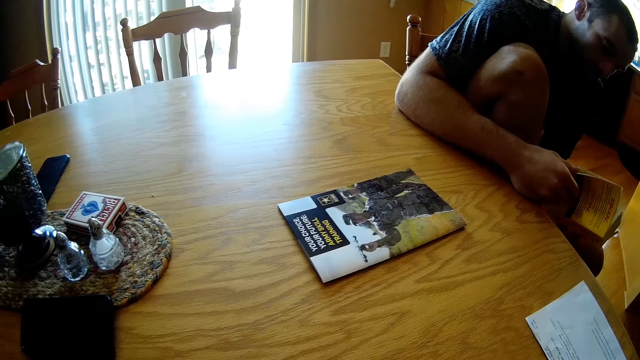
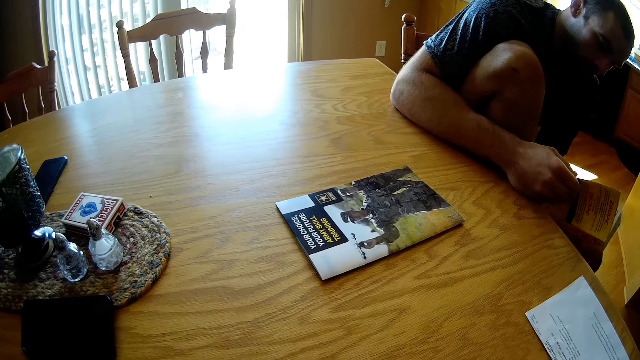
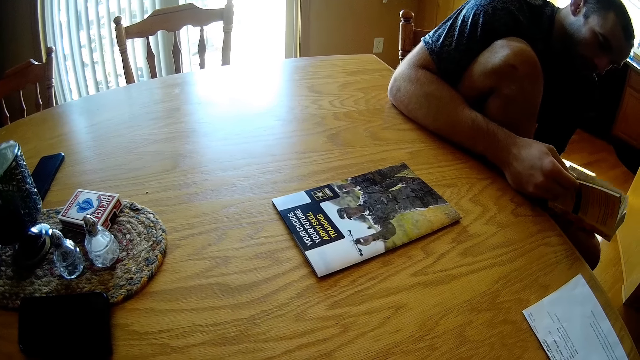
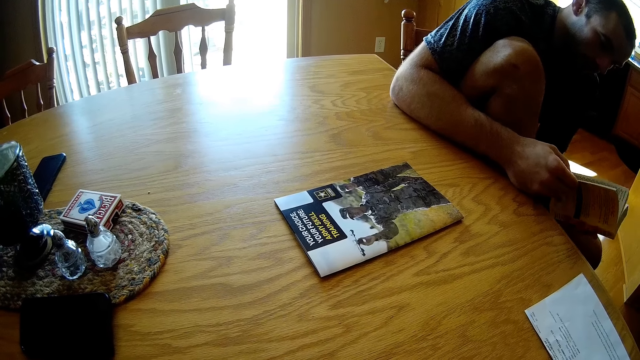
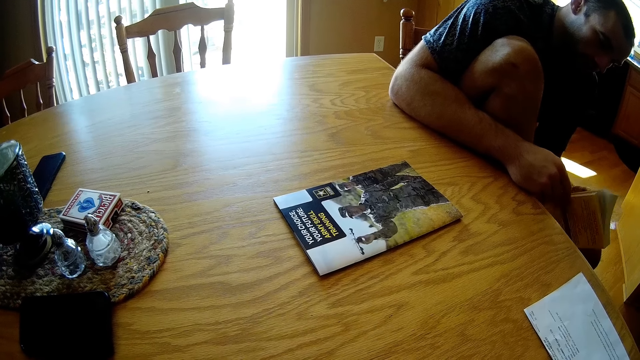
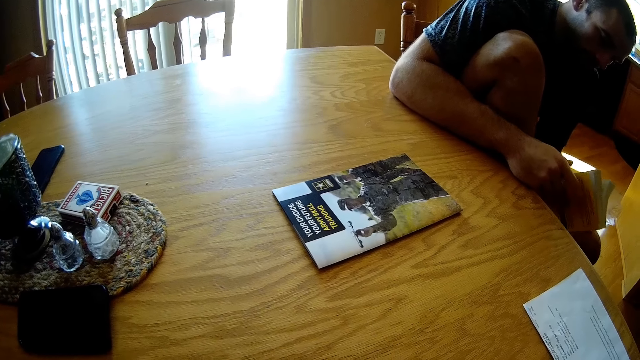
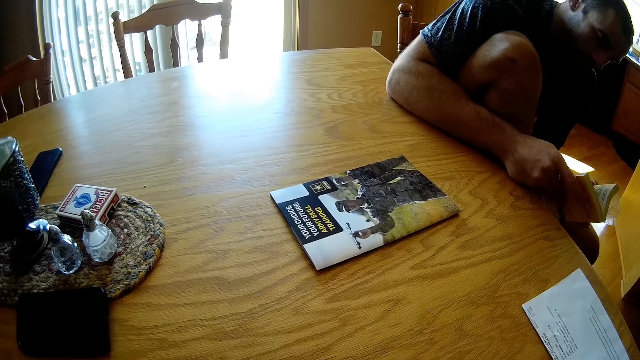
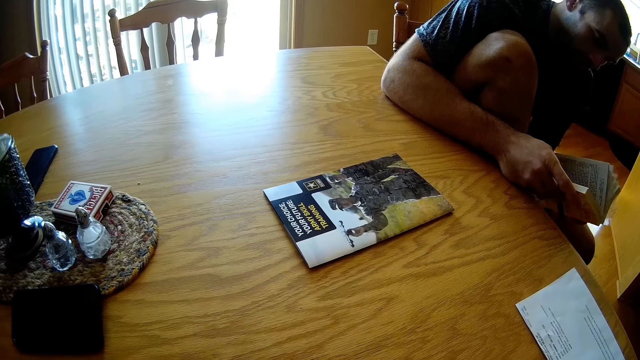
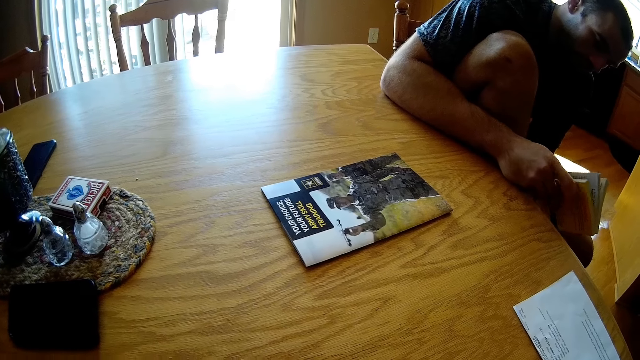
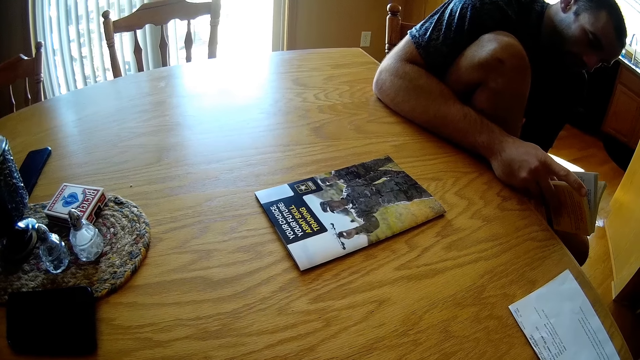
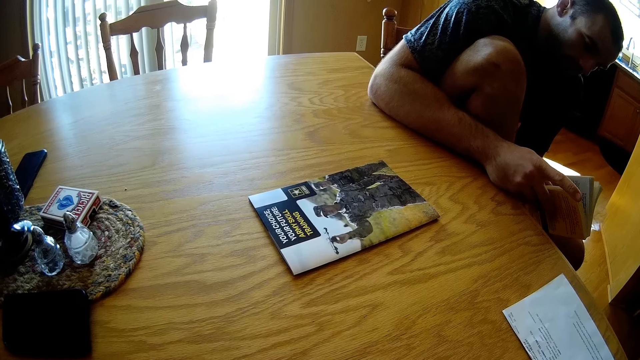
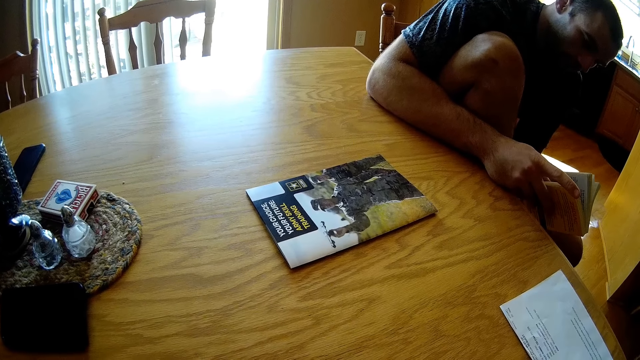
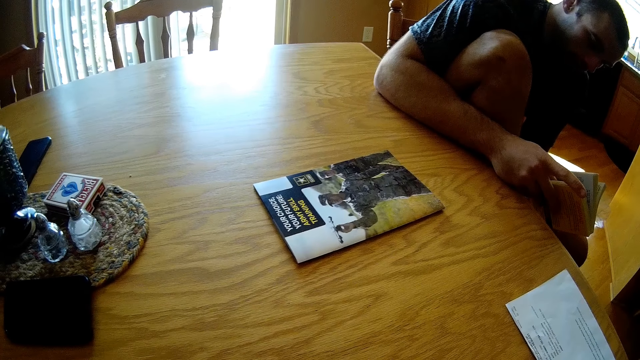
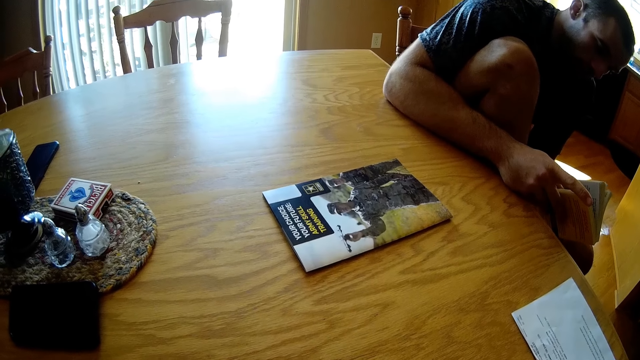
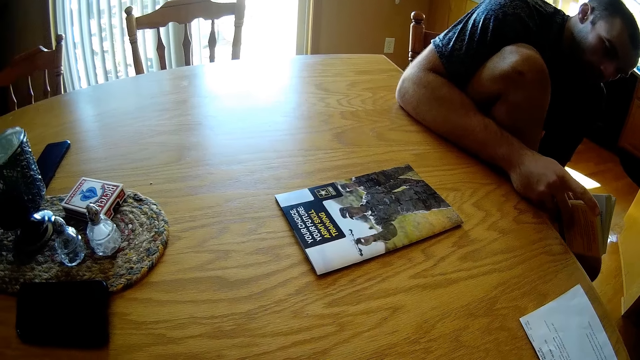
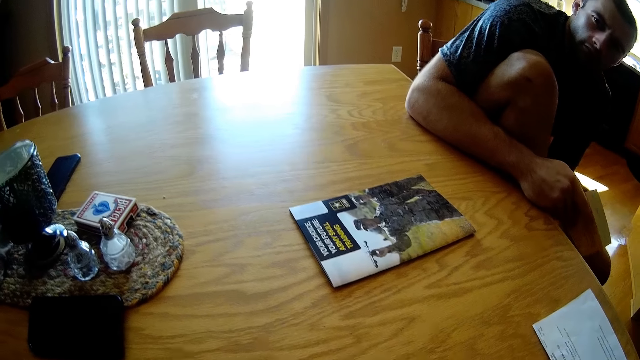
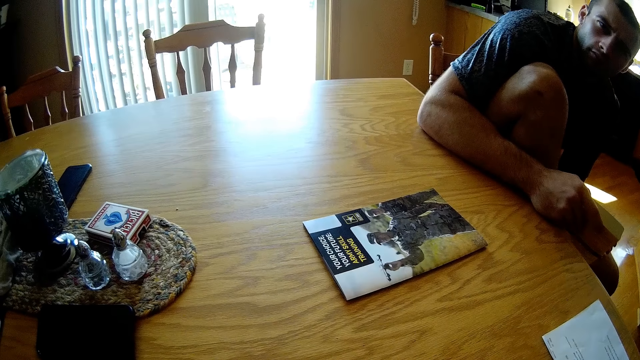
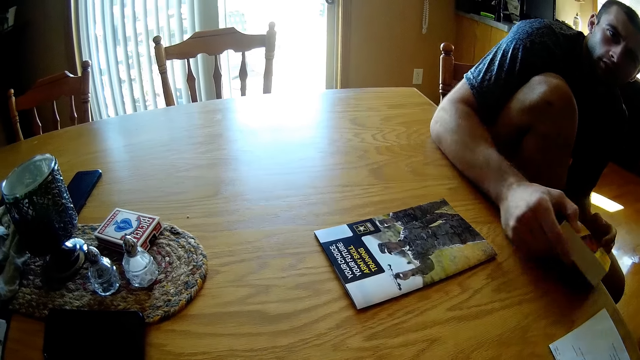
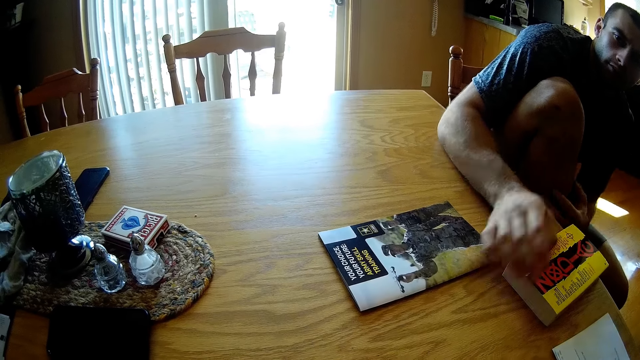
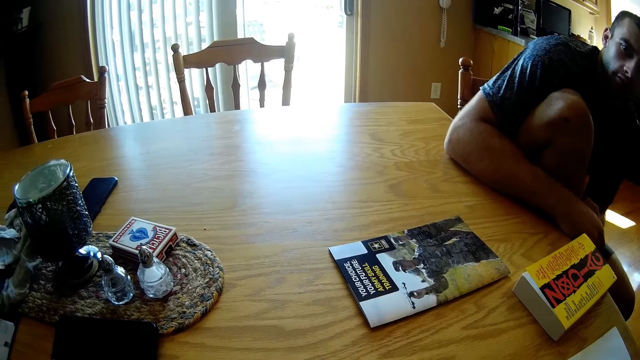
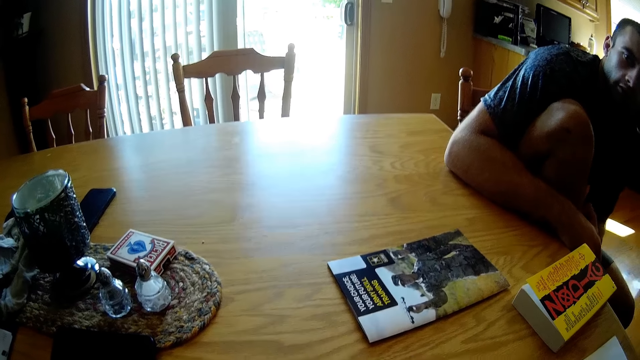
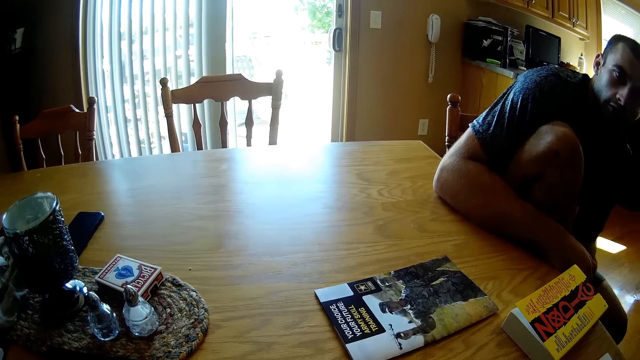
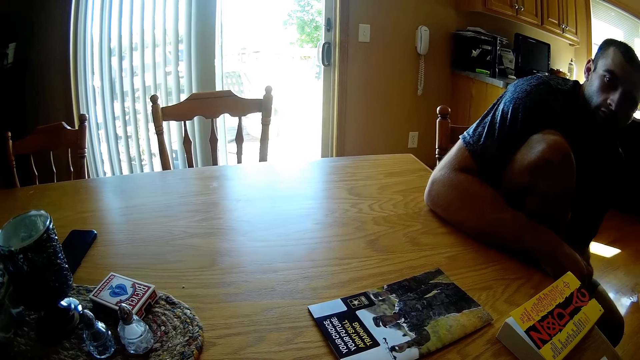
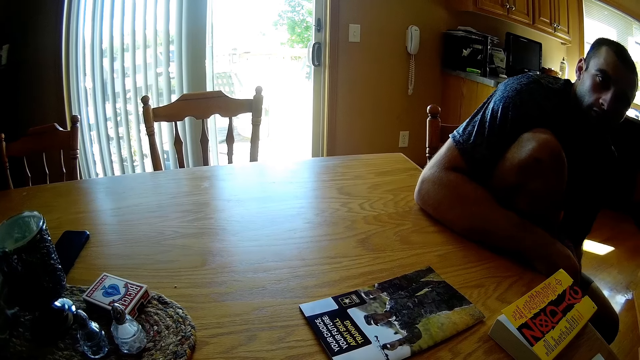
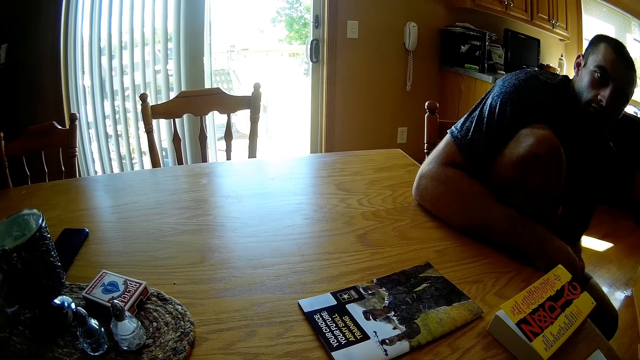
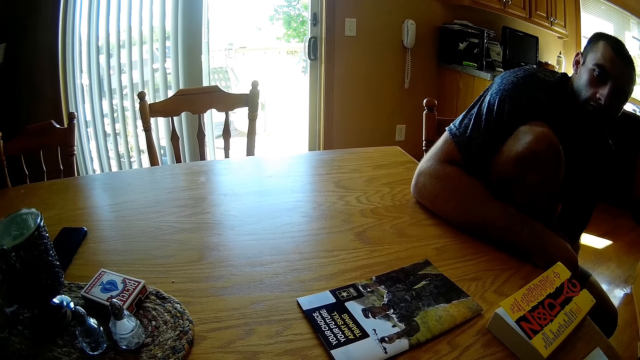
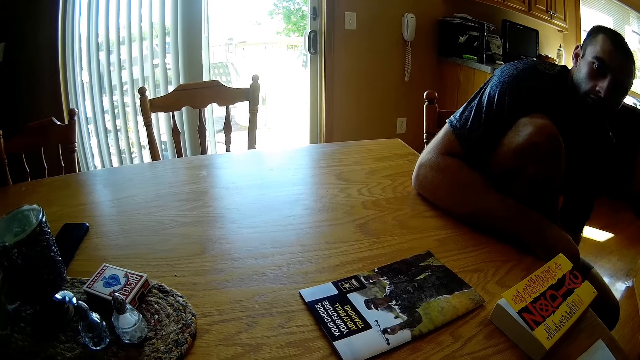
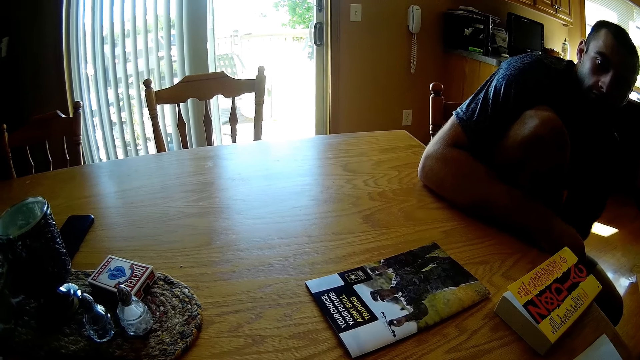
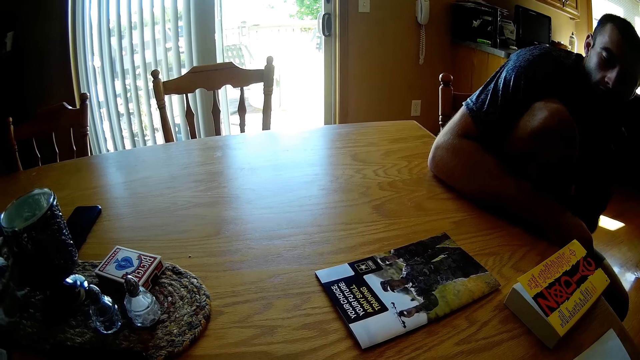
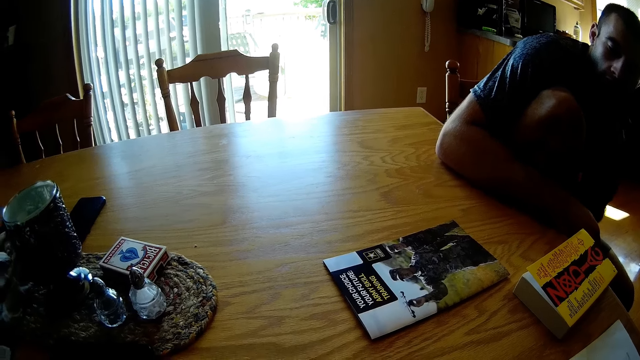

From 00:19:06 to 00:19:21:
A man speaks to the camera wearer. The camera wearer speaks to the man. The man places the book on the table. The camera wearer puts the book on the table. The man lets go of the book on the table. The man speaks to the camera wearer. The camera wearer looks around.

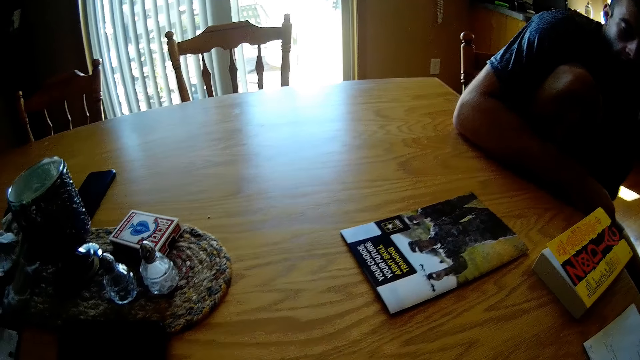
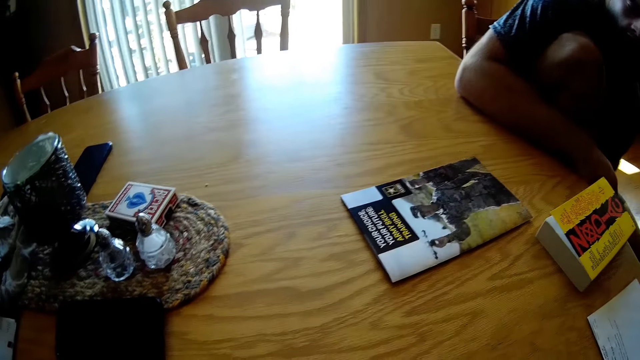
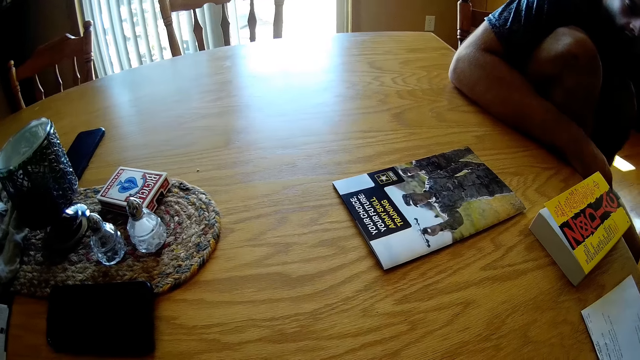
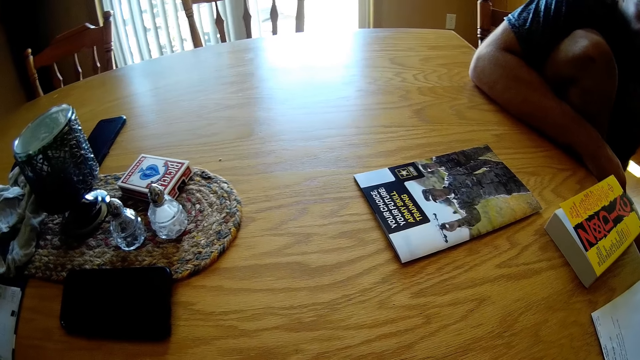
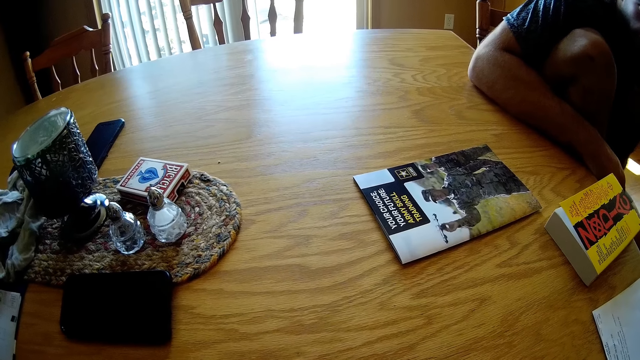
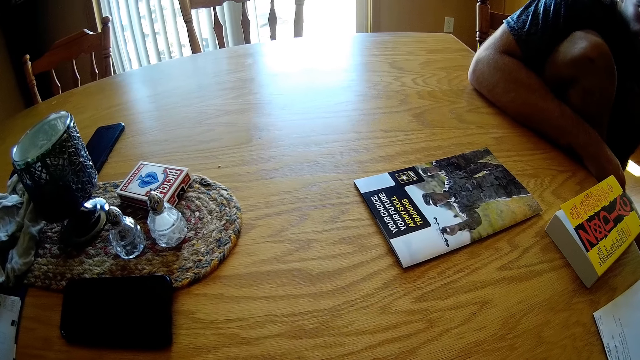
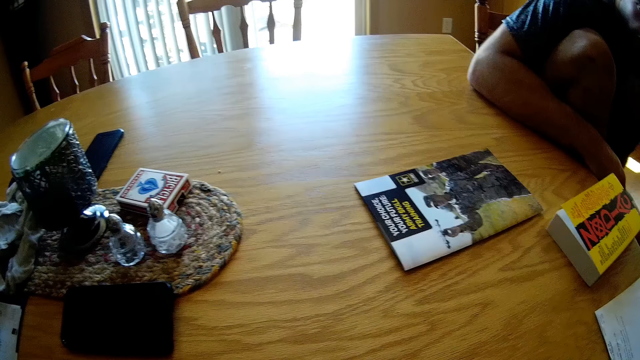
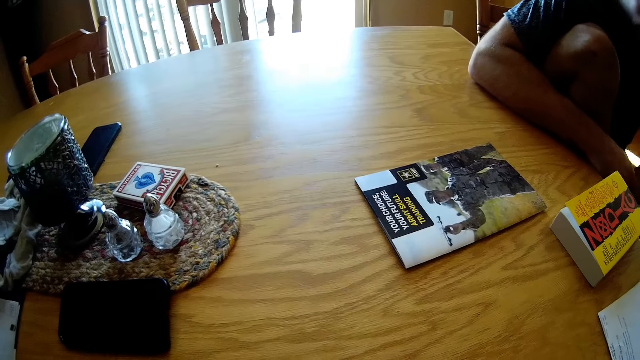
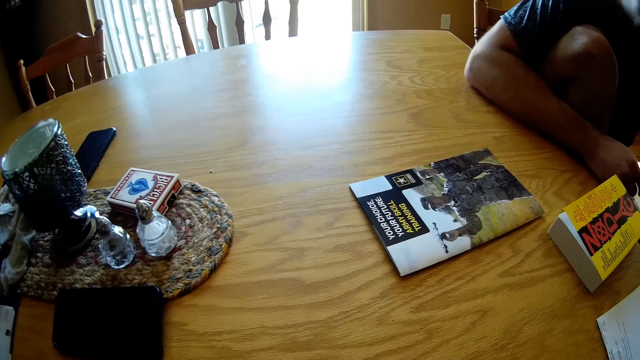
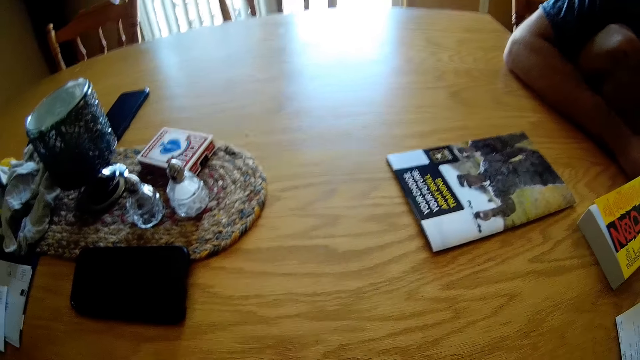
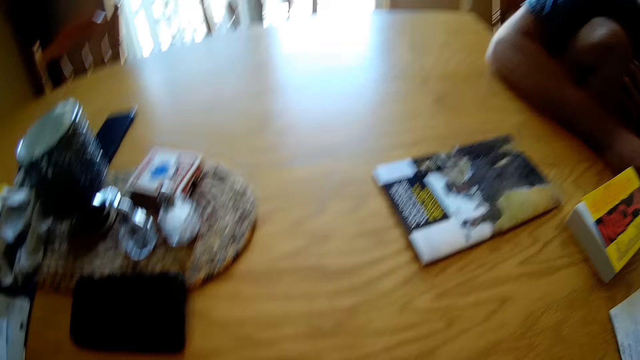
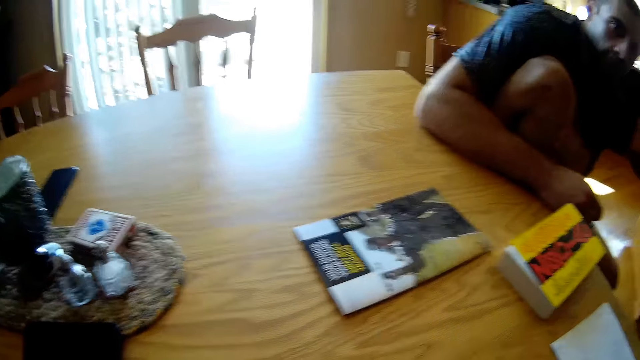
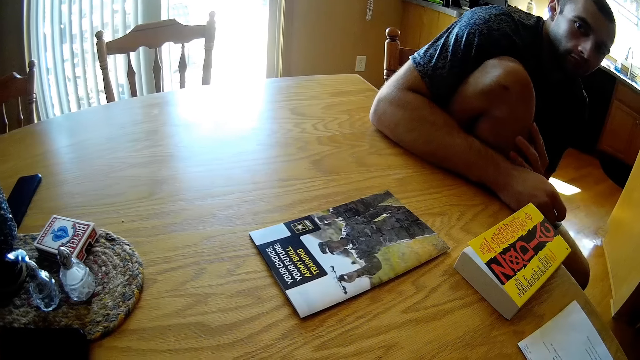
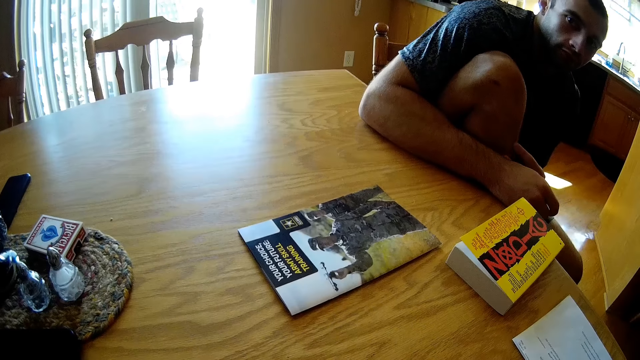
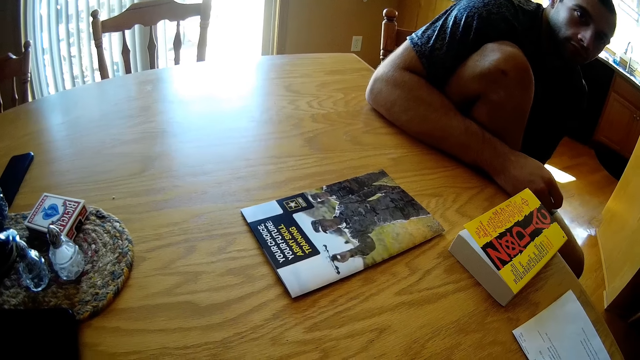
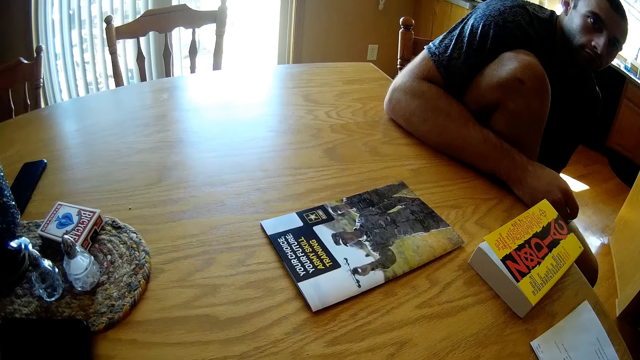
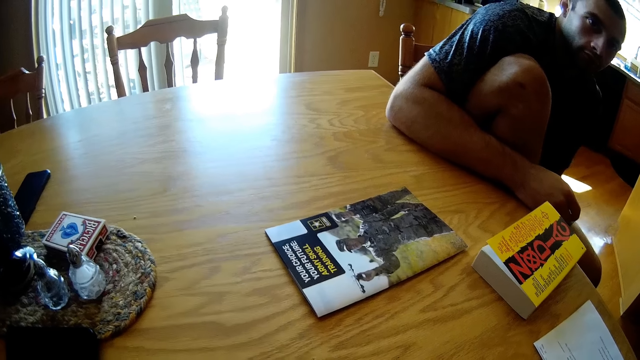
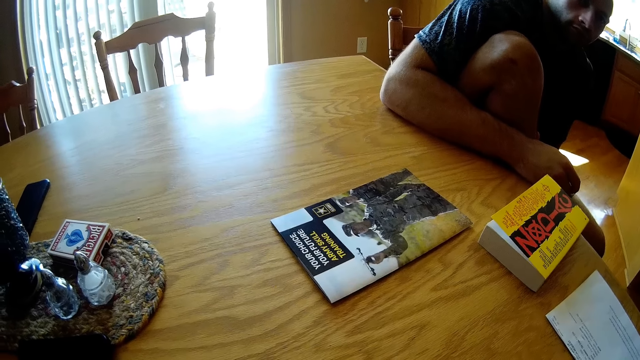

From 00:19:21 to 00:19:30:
The camera wearer speaks to a man. The man speaks to the camera wearer and rubs his knee. The camera wearer speaks to the man.
